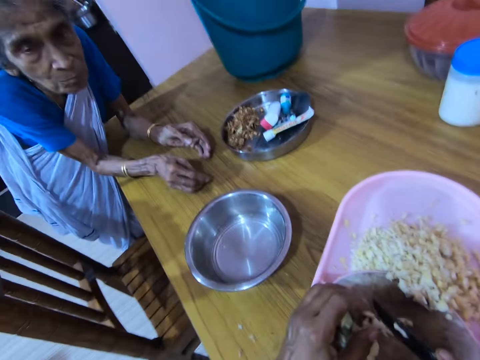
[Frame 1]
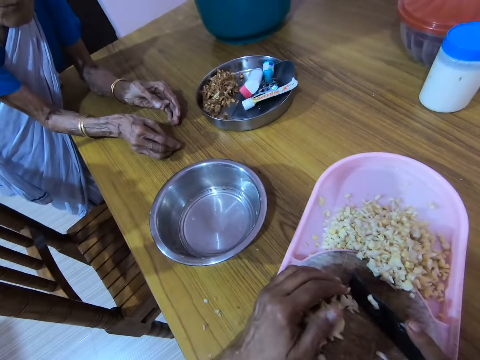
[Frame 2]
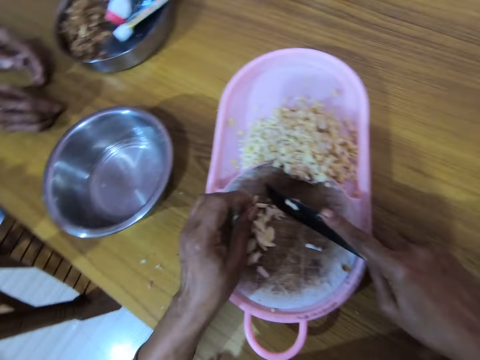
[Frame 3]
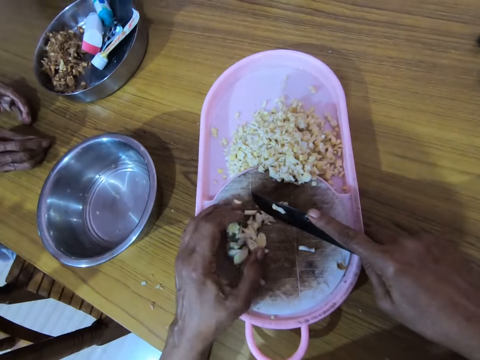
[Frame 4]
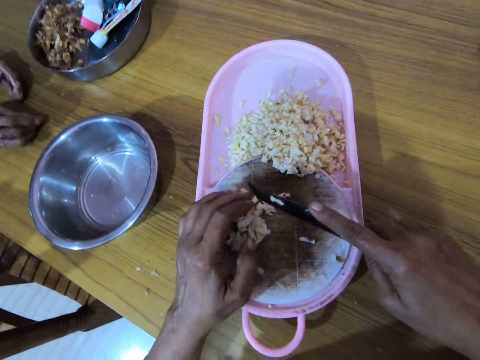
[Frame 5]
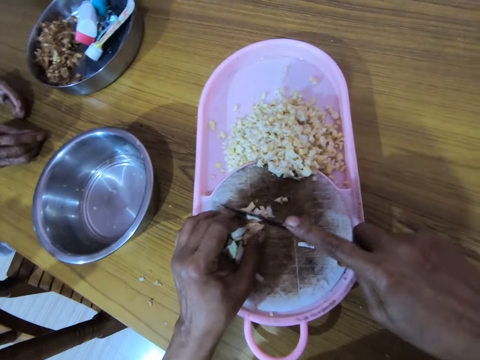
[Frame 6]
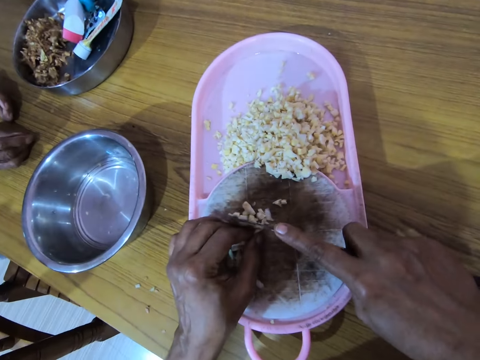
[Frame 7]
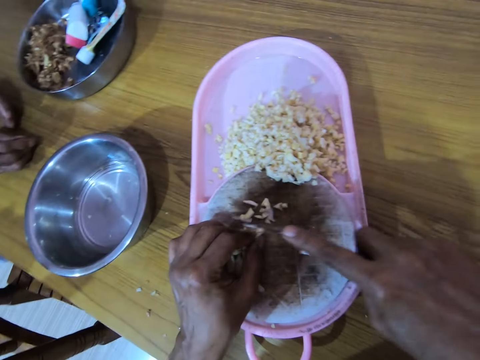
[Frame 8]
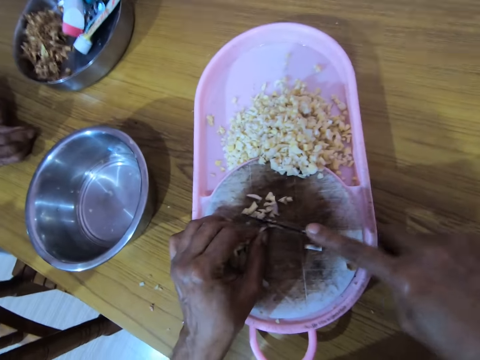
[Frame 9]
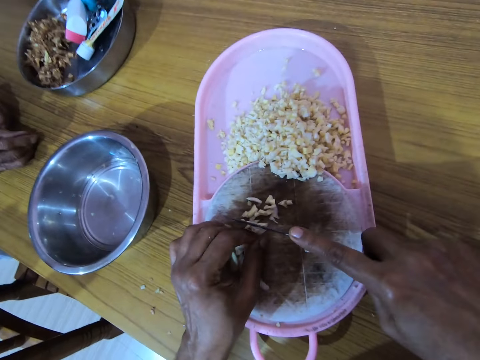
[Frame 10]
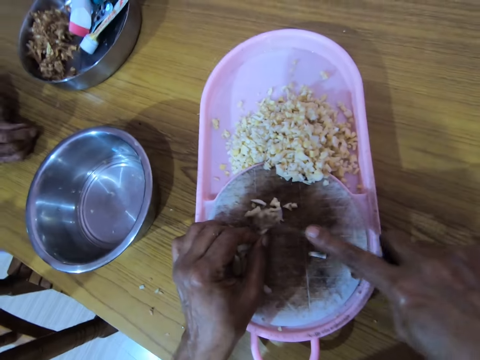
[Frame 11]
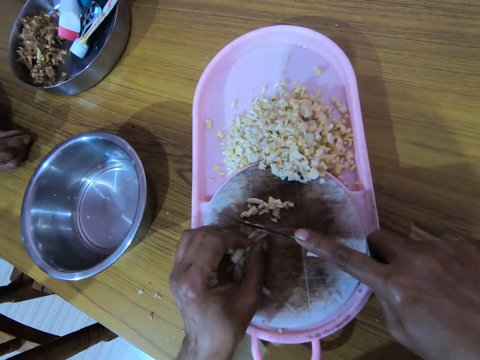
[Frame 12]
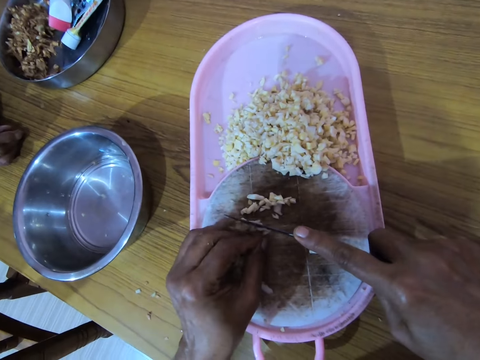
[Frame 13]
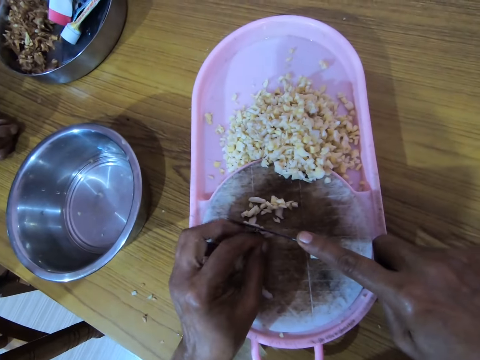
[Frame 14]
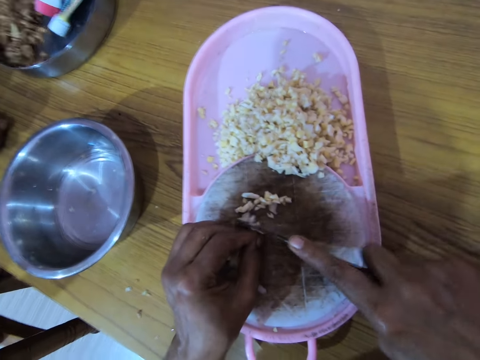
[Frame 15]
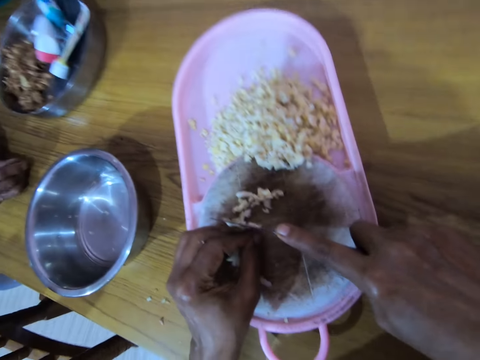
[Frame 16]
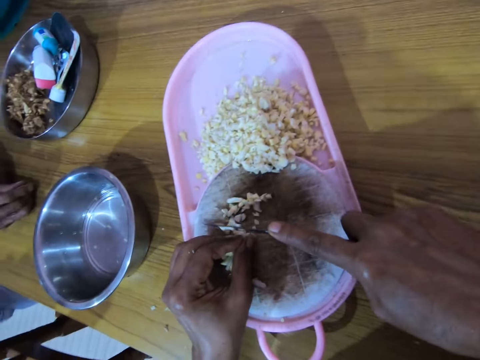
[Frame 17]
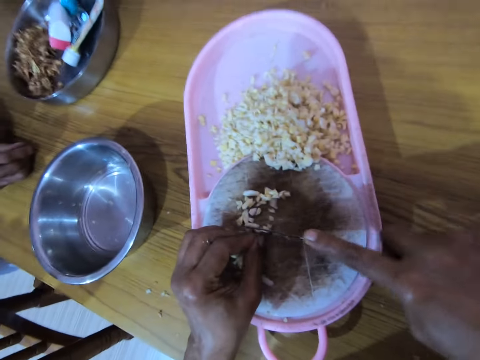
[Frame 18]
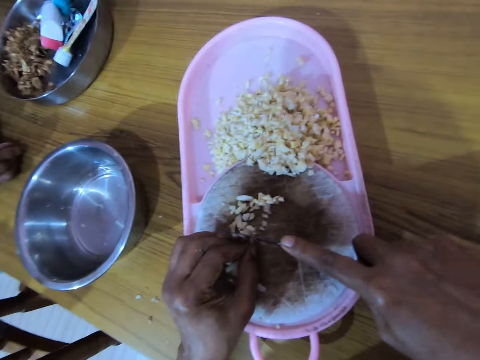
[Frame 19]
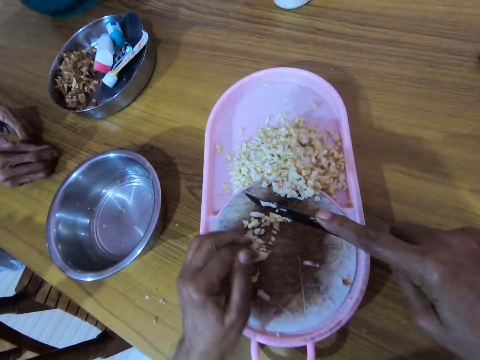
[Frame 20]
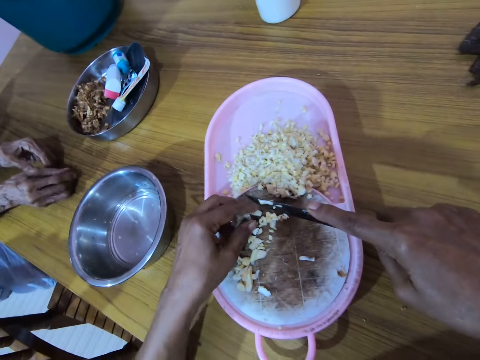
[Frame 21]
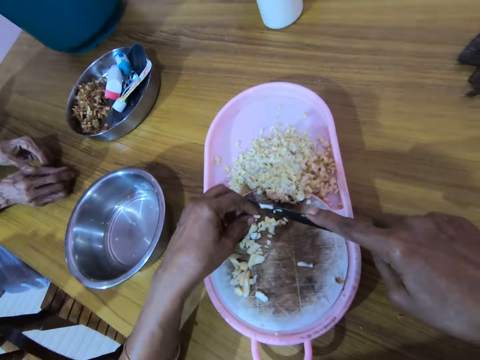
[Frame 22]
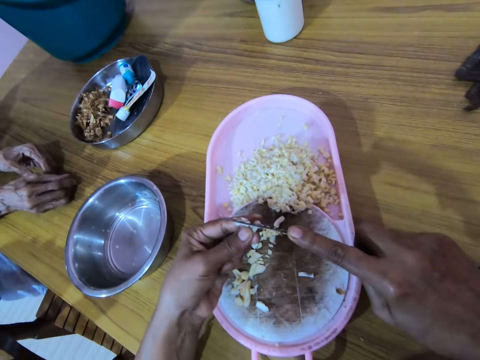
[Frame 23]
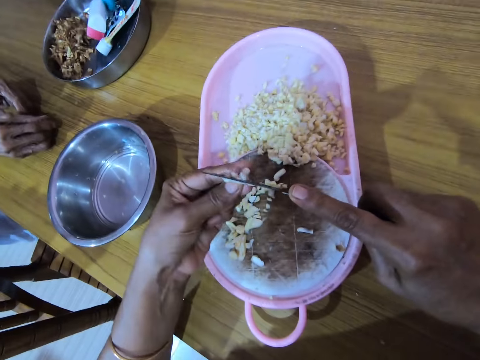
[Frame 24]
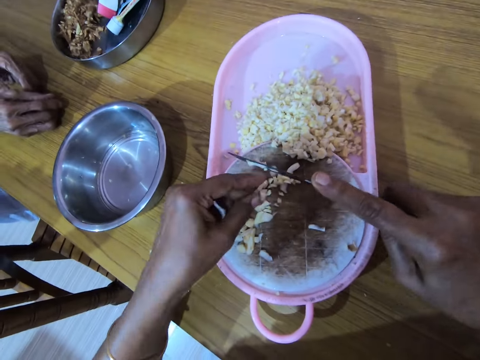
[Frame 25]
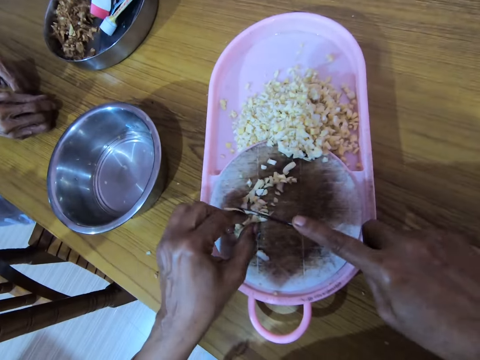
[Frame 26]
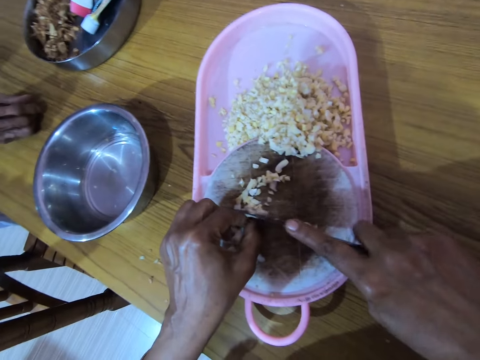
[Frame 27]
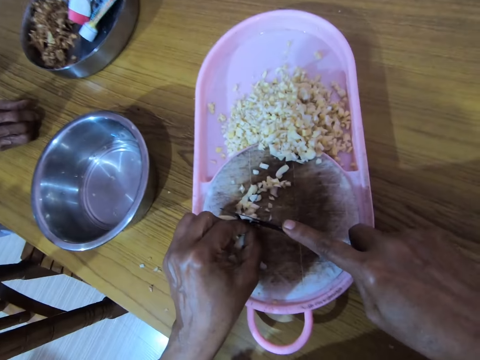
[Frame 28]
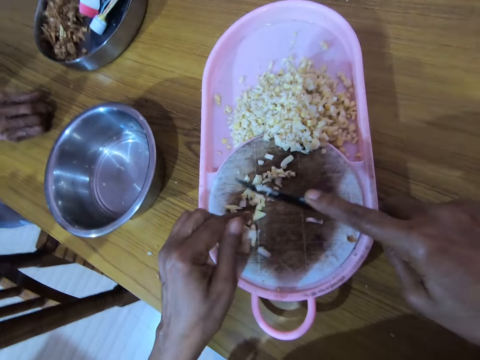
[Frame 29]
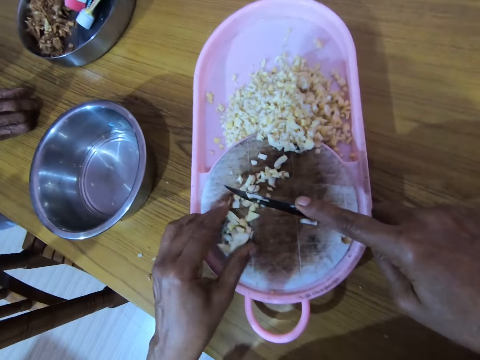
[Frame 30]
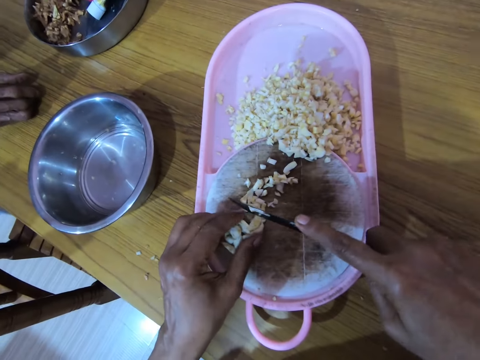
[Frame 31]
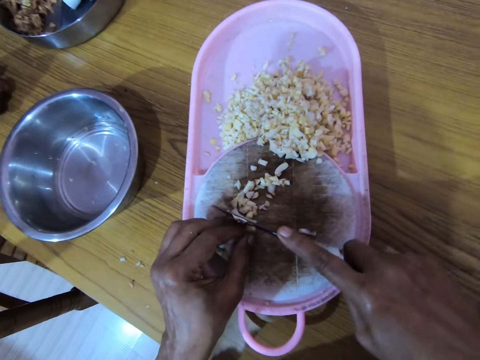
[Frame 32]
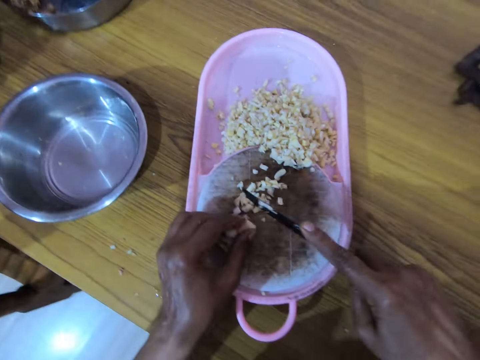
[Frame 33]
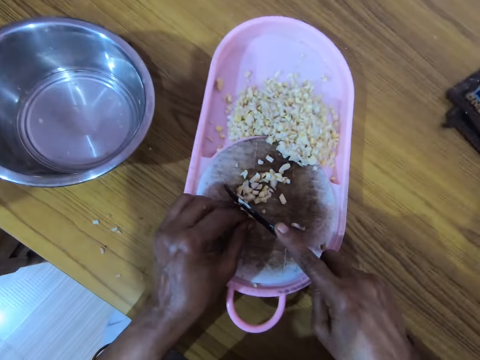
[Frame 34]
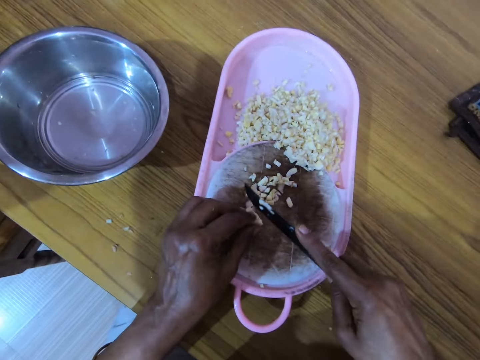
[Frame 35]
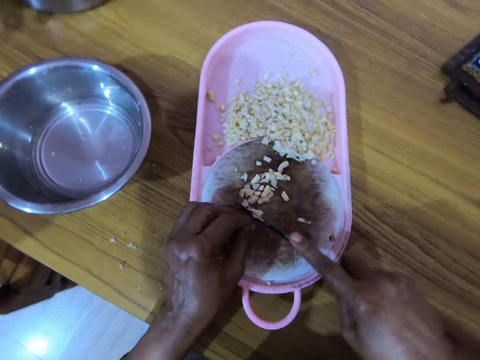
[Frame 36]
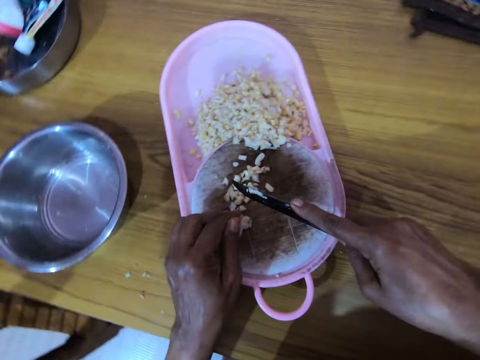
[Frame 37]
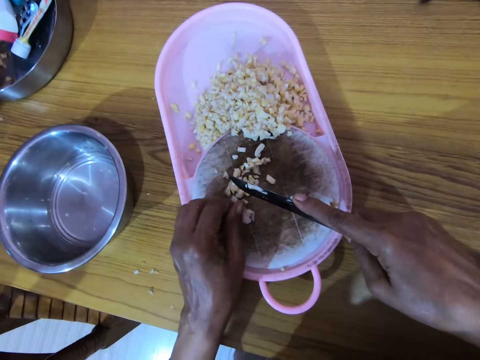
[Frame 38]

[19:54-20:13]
The camera wearer collects the garlic. They cut the garlic. They move a hand down. They lift the knife up. They pick up the garlic. They chop the garlic. They drop the garlic down. They move the knife down. They chop the garlic. They move a hand up. They move a hand down. They arrange the garlic. They chop the garlic.

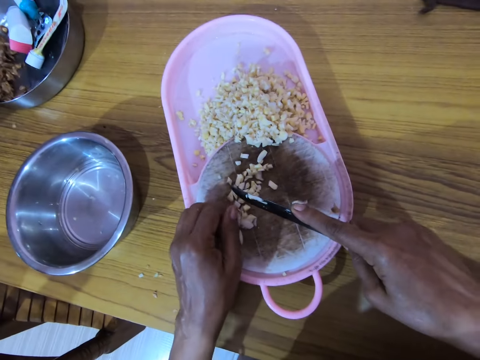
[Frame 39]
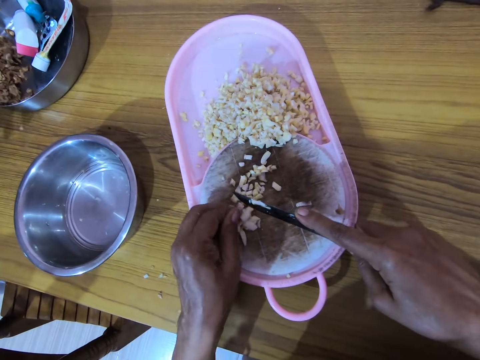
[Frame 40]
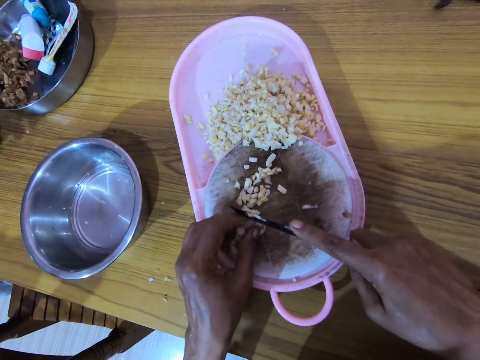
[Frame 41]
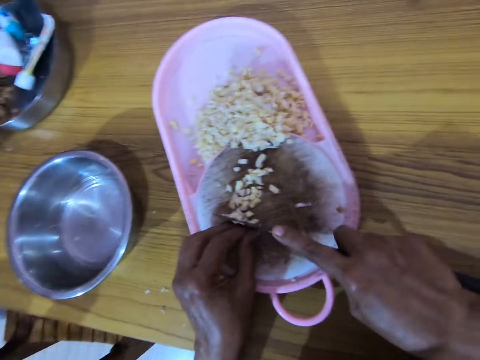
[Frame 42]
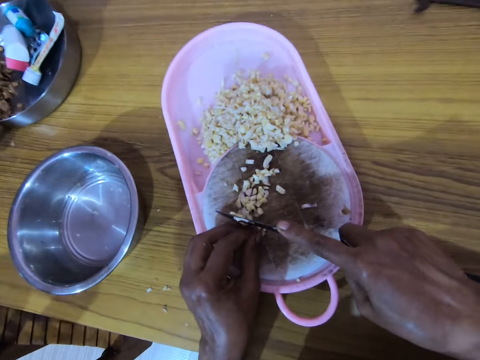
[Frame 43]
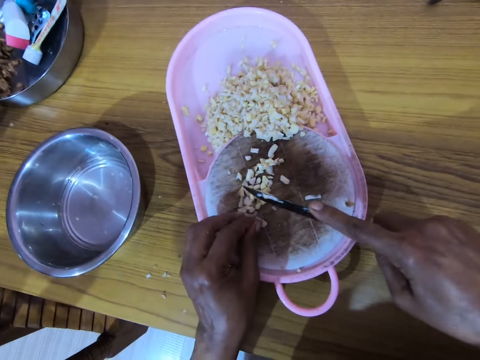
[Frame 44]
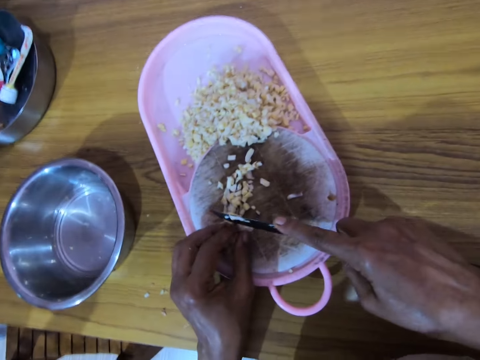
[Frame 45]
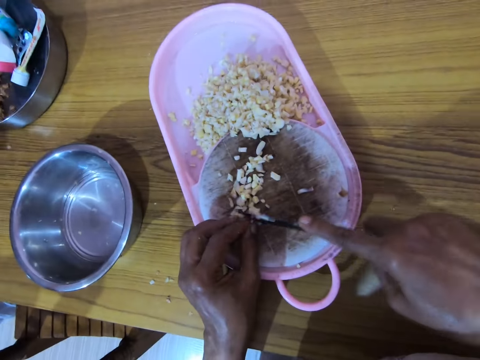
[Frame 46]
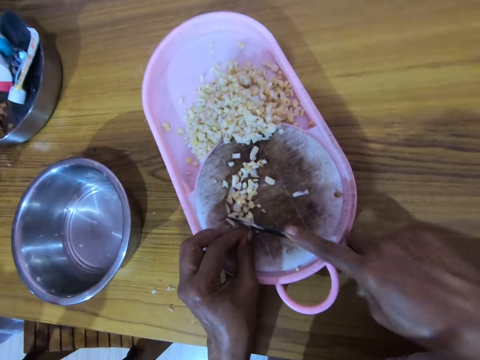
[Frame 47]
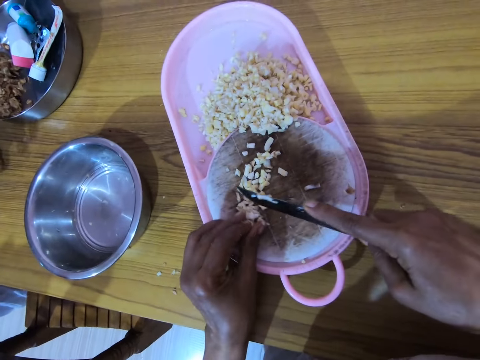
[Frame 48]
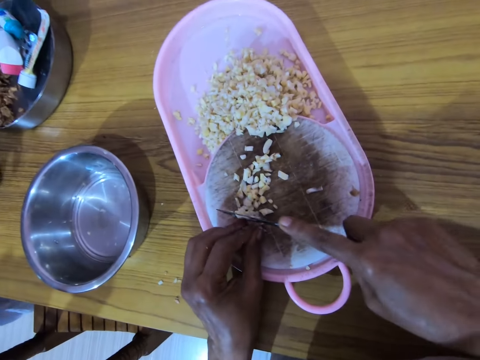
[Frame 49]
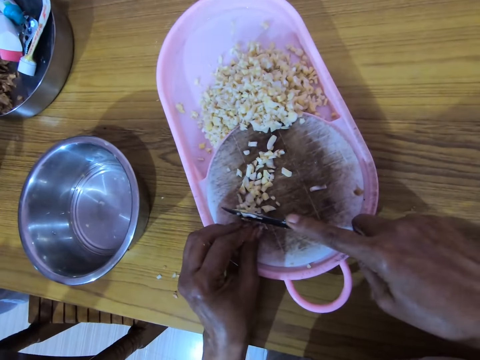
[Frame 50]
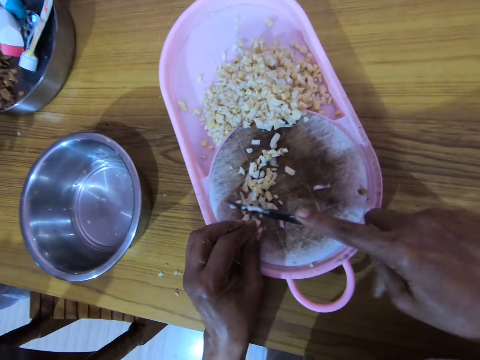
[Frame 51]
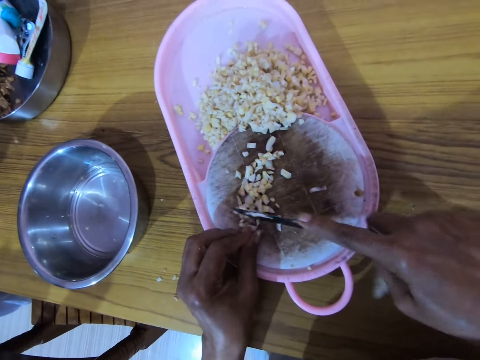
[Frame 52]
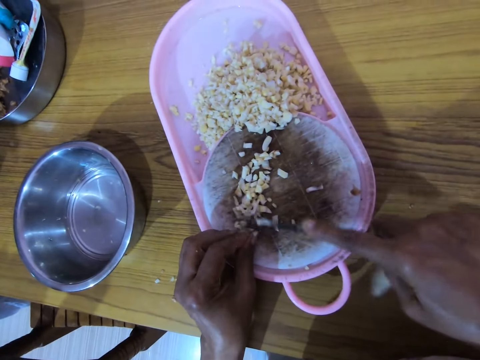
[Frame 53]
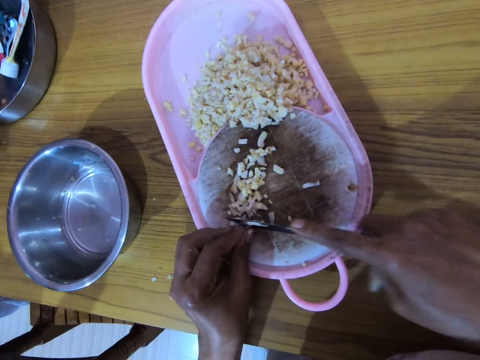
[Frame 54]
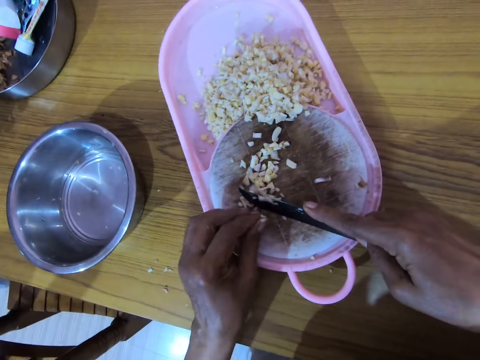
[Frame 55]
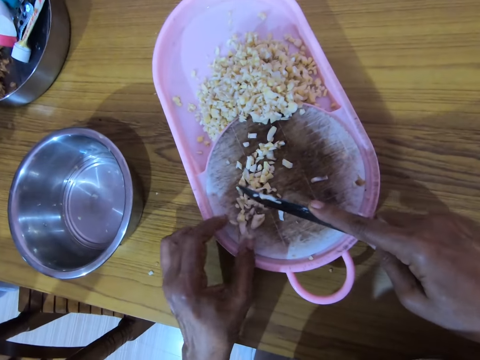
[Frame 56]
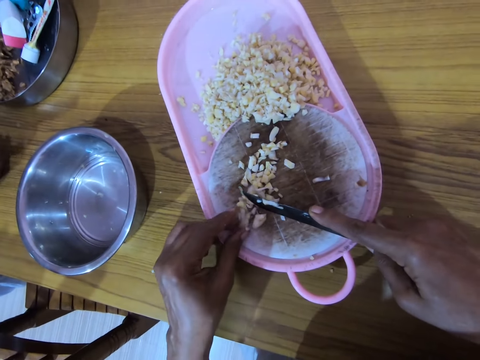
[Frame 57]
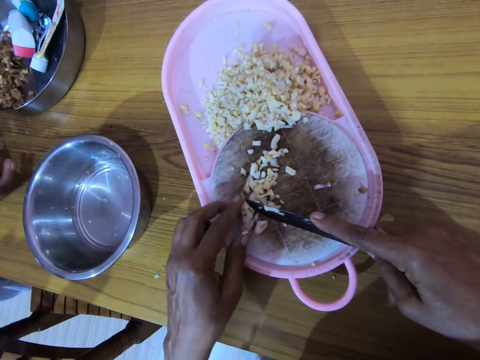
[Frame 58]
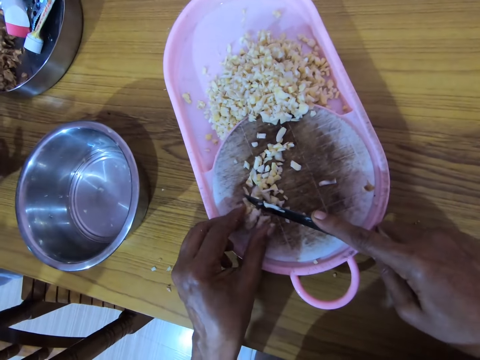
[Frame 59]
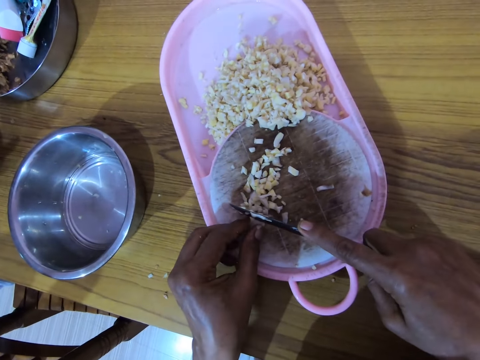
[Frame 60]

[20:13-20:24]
The camera wearer moves a hand back. They move the garlic.
